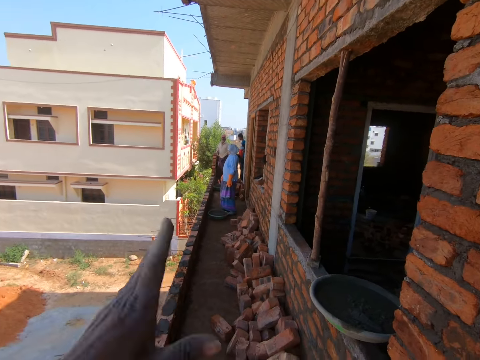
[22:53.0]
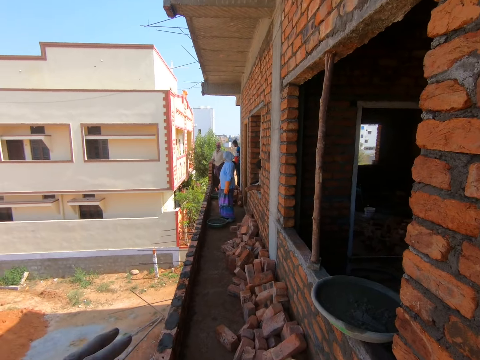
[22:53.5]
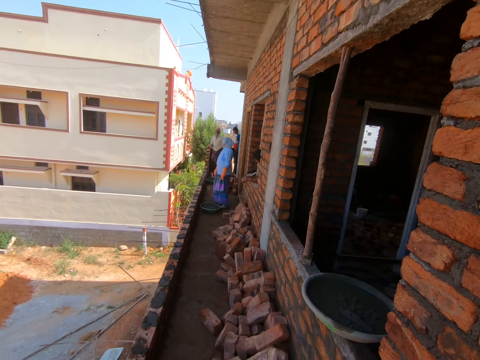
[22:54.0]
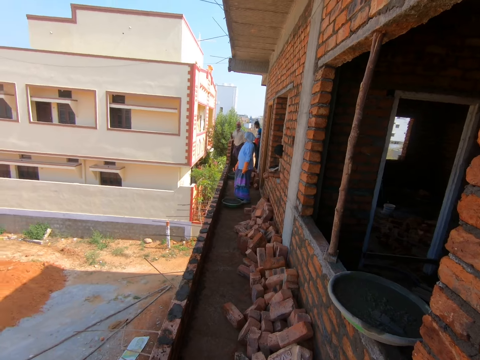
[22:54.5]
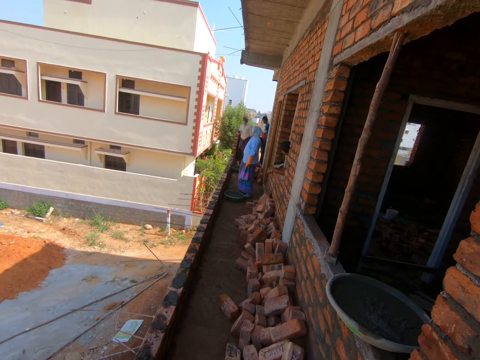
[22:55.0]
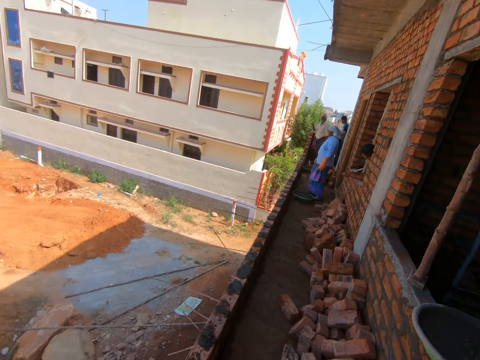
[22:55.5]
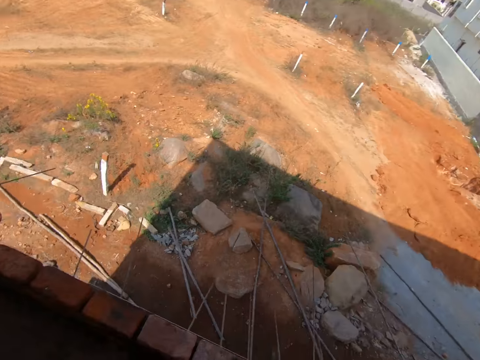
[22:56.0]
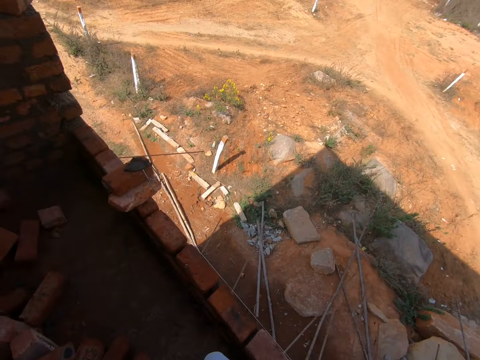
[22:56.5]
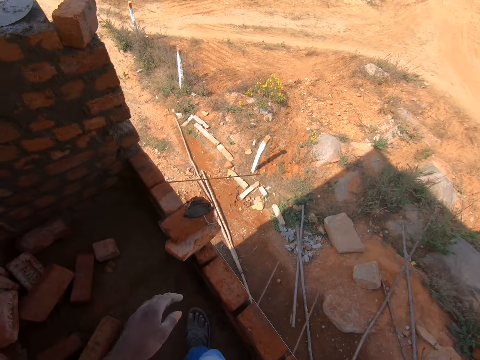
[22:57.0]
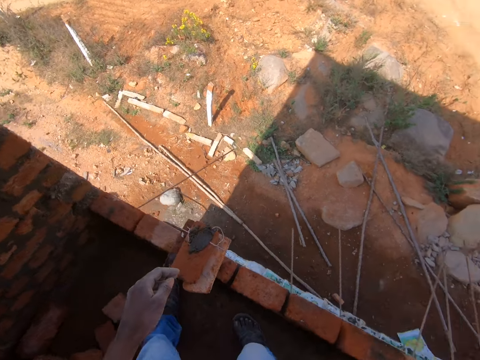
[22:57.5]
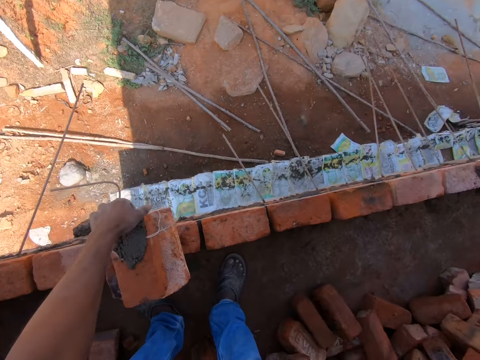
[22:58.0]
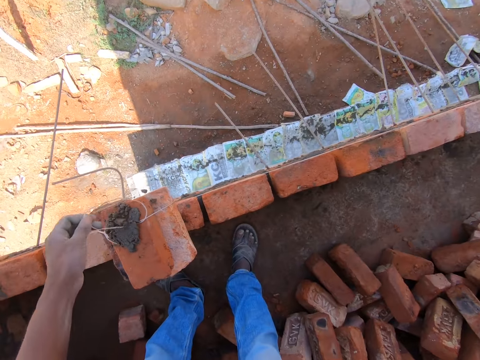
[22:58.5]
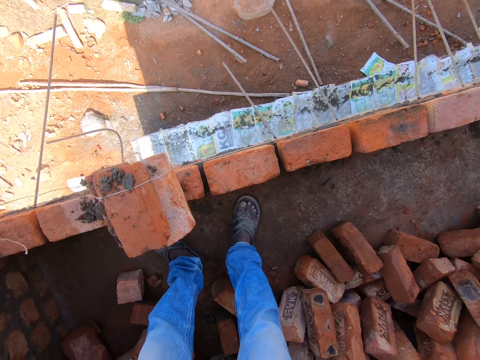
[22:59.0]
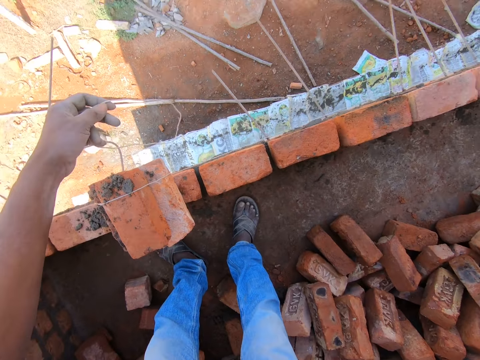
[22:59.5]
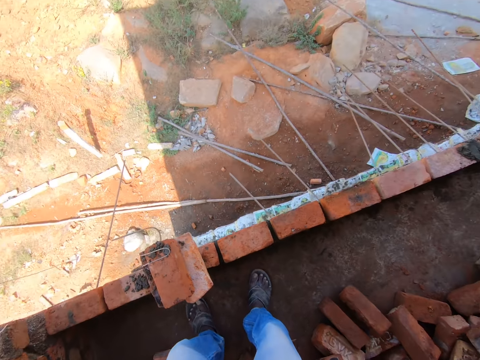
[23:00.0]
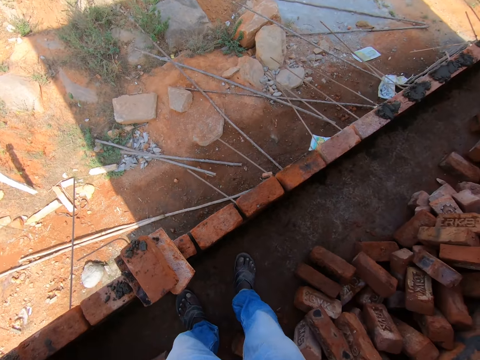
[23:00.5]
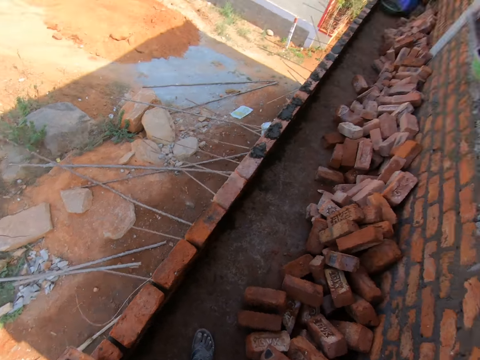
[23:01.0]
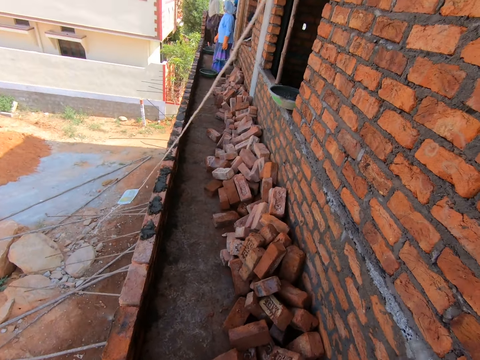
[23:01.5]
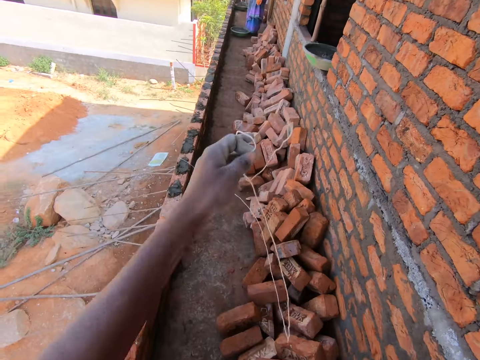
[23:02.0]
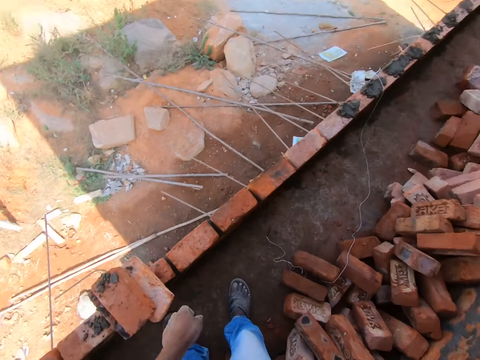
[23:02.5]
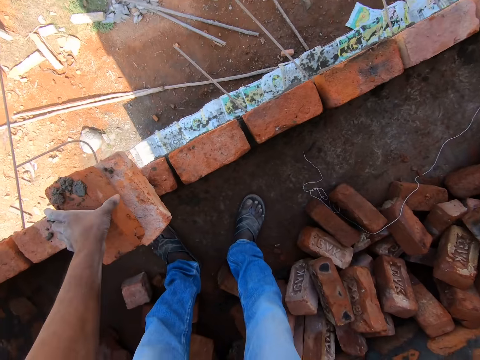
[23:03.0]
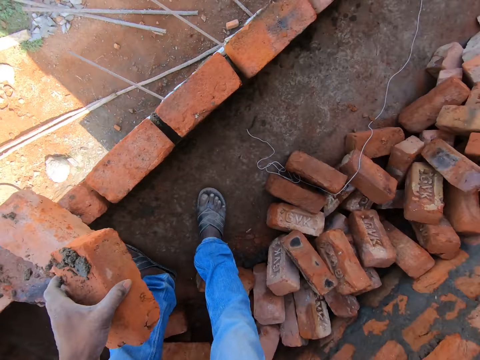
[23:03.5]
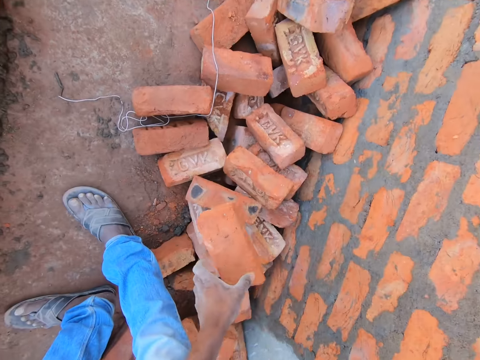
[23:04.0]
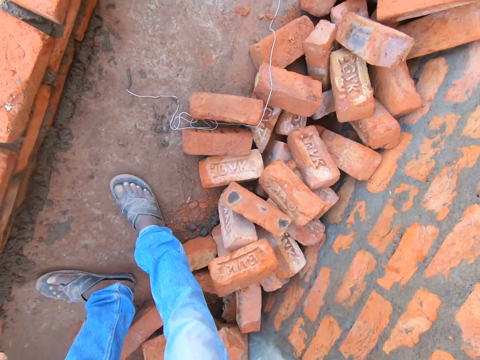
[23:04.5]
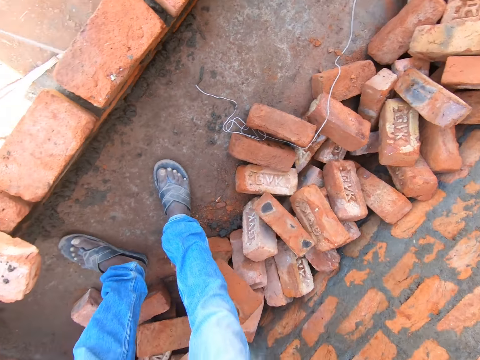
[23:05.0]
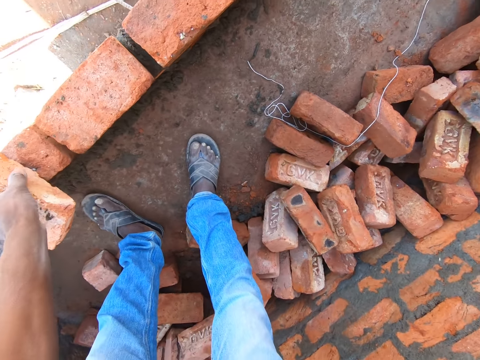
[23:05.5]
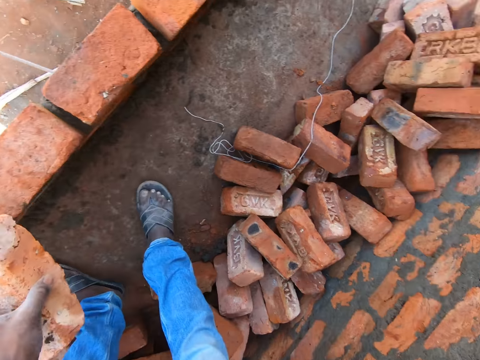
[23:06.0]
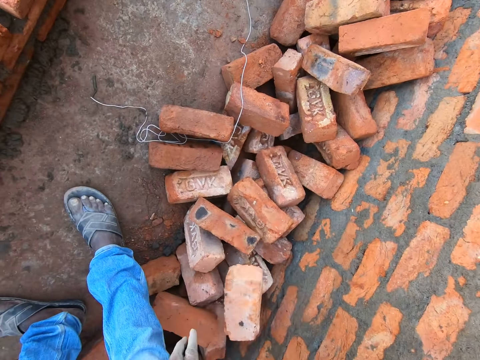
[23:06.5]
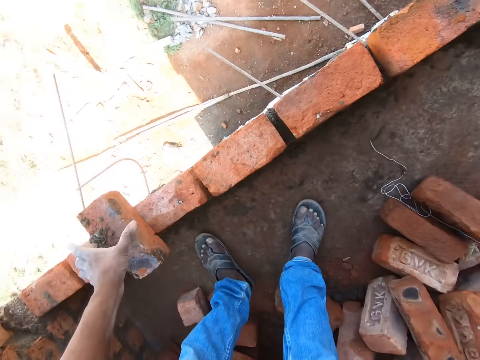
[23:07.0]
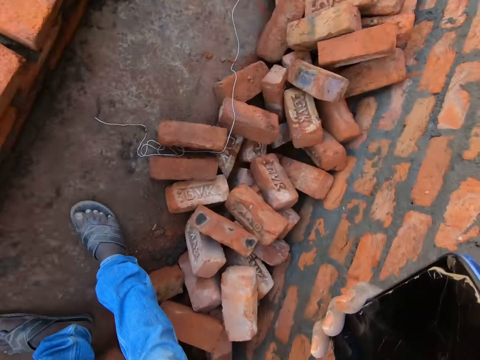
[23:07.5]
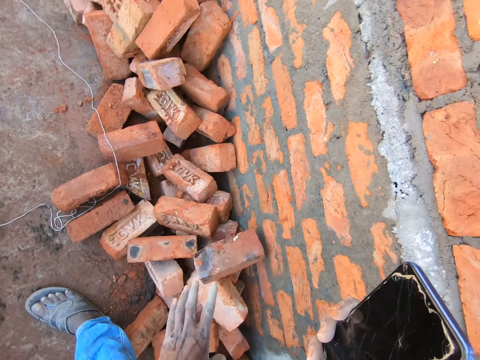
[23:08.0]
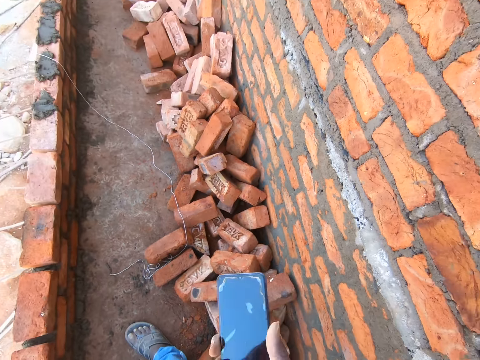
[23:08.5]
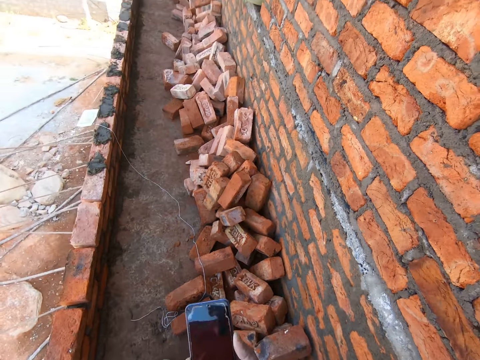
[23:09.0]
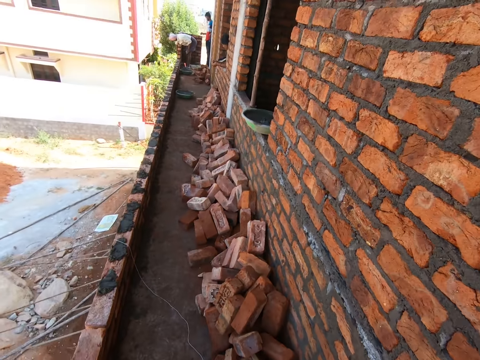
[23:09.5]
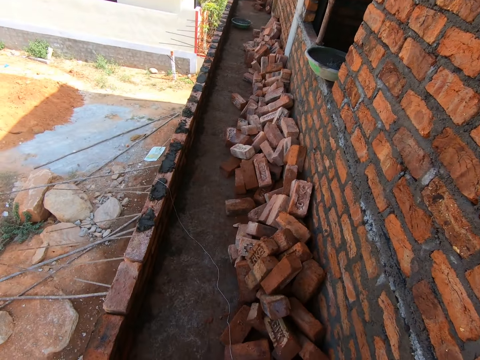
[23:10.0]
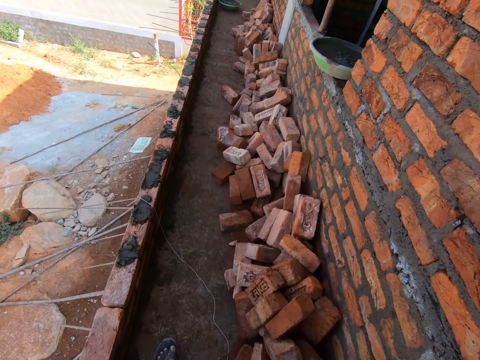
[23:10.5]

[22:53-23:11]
The camera wearer looks around the site. They move around. They pick up a thread on a brick. They untie a plumb bob. They drop the plumb bob on the floor. They carry a brick. They pick up the brick from a construction site. They drop the brick on the ground. They throw the brick on the floor. They pick up a brick from the construction site. They drop the brick on the ground. They pick up a brick from the construction site. They drop the brick on the ground. They look at a phone. They operate the phone.

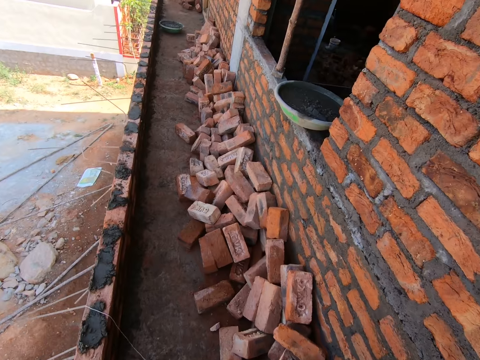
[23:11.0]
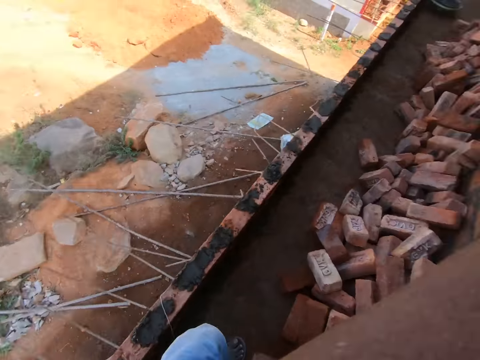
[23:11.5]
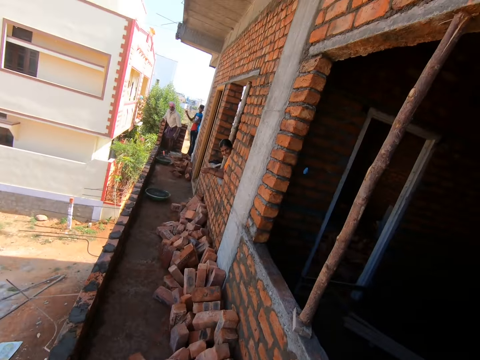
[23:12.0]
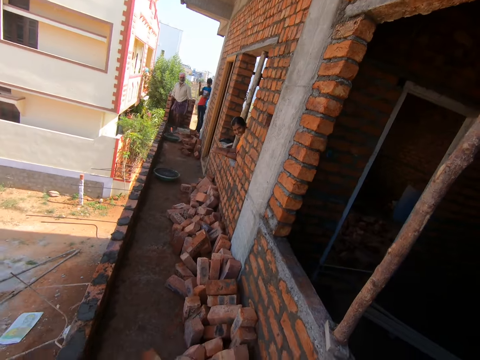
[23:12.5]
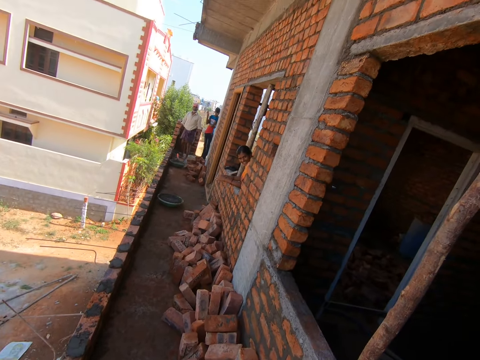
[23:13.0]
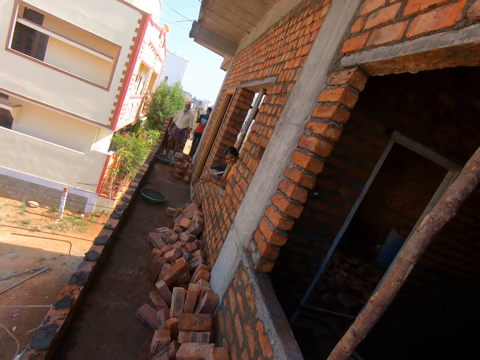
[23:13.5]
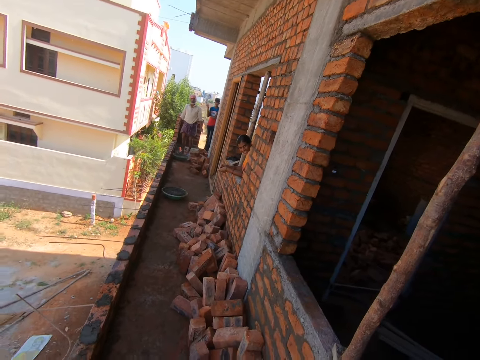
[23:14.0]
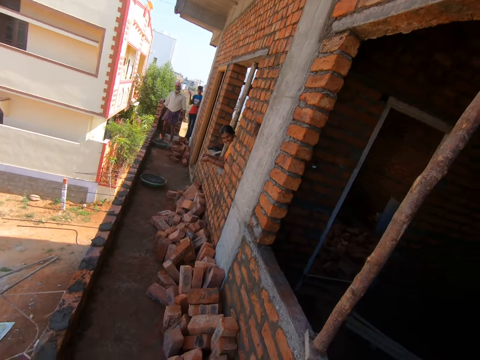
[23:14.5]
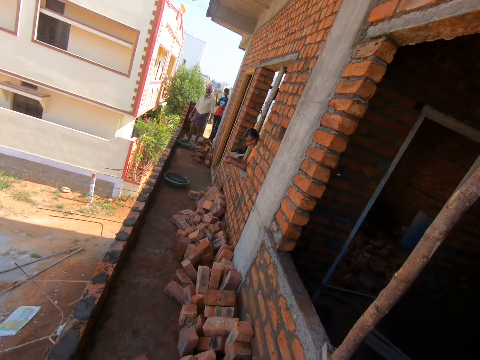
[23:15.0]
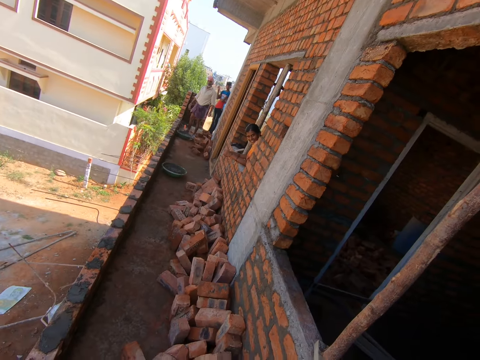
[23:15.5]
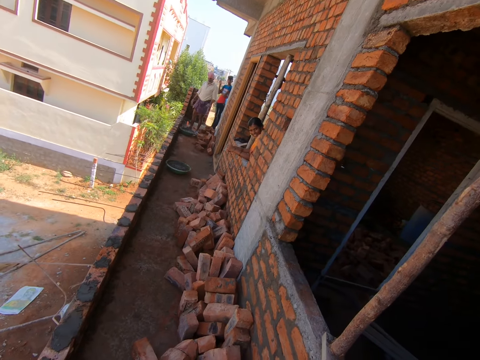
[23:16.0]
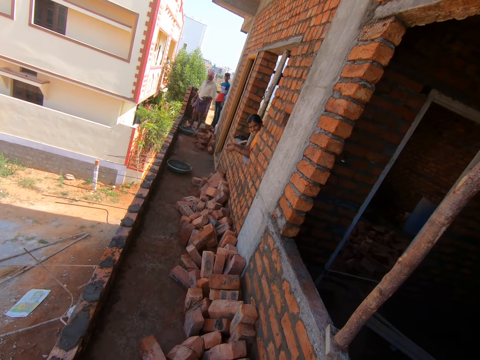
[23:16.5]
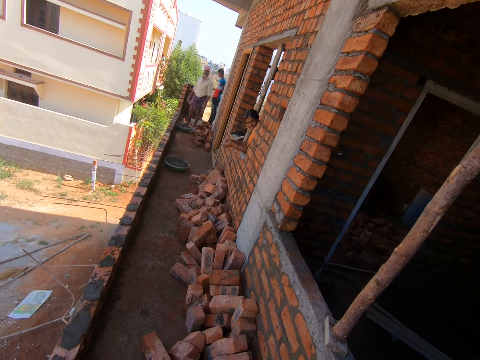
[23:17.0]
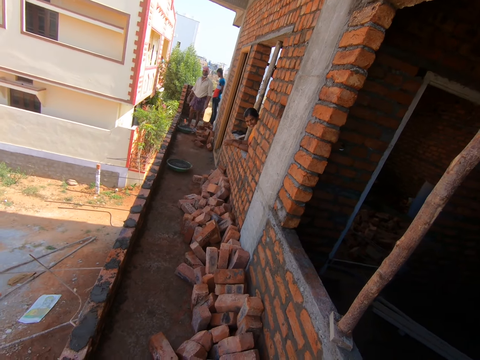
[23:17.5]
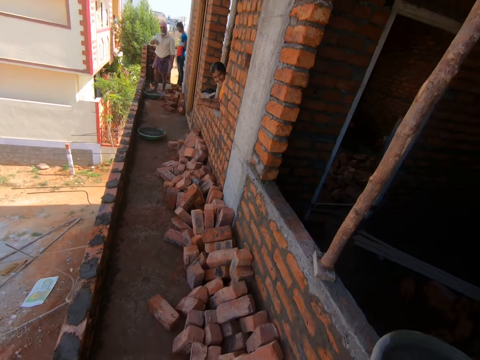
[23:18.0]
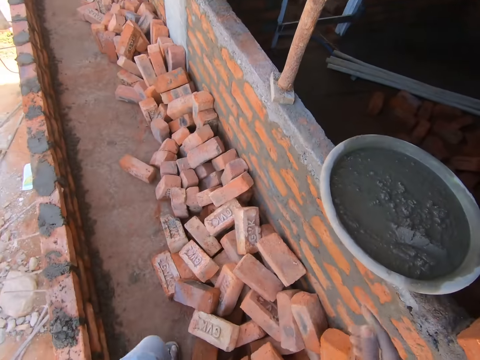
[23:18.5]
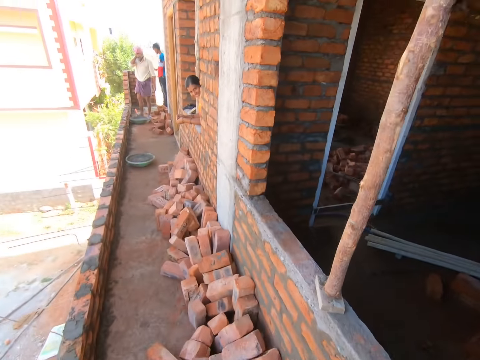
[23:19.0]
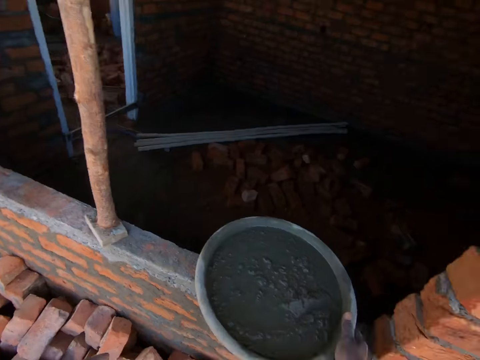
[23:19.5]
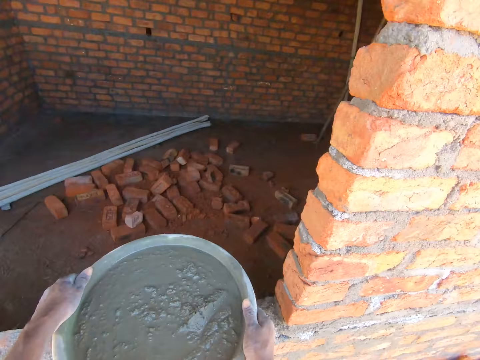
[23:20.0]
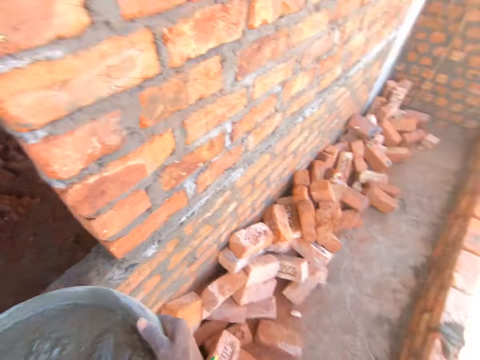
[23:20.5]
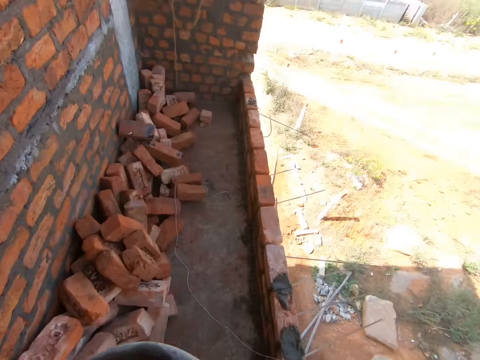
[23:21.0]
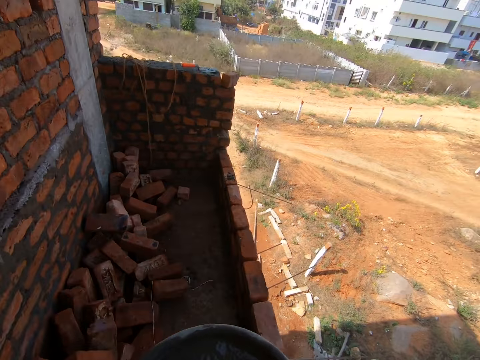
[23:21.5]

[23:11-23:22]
The camera wearer walks in a construction site. They touch the camera on the face. They communicate to a person. They pick up a bowl of cement on a wall. They carry a bucket of cement. They walk in the construction site.
